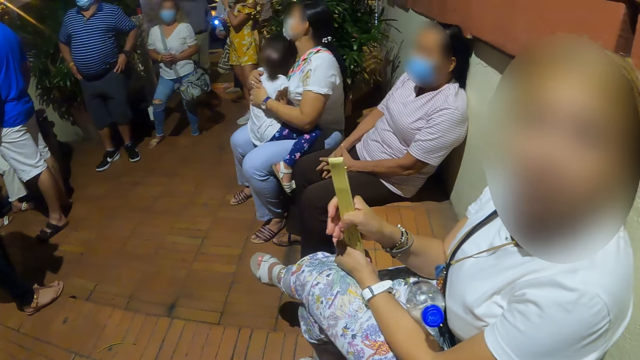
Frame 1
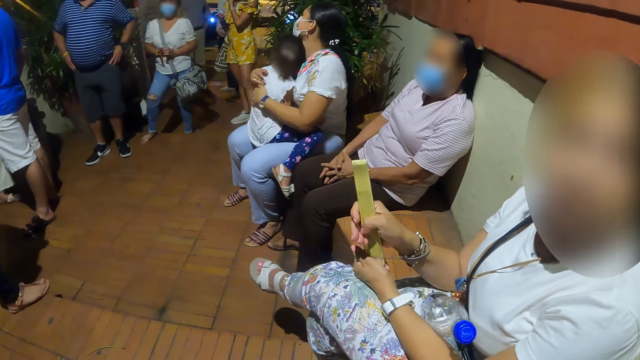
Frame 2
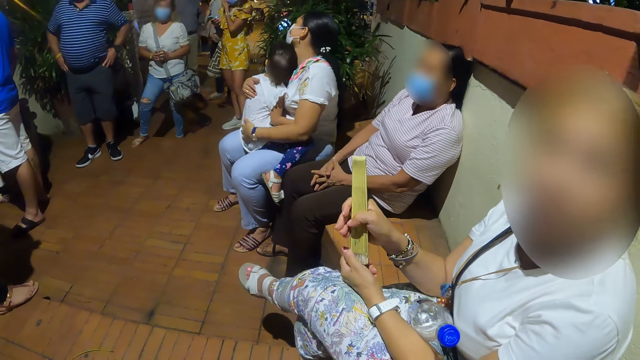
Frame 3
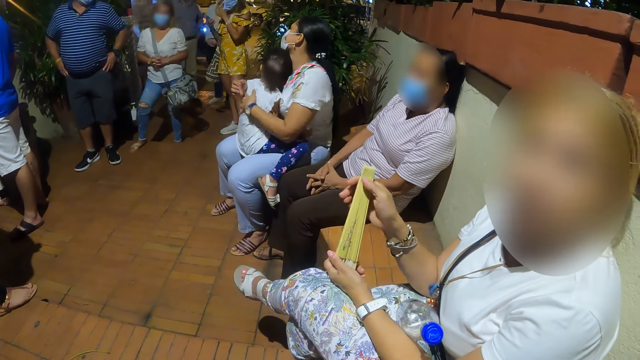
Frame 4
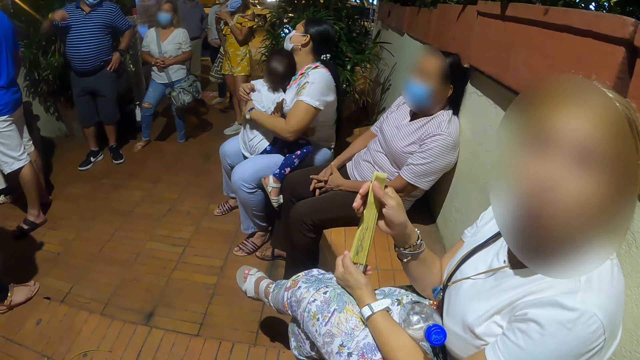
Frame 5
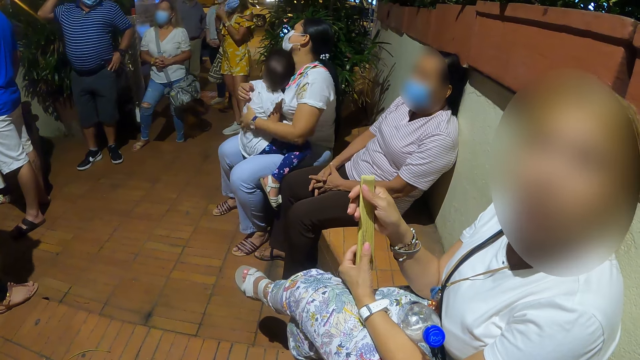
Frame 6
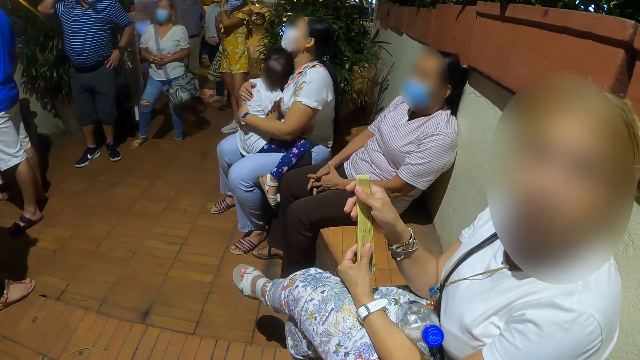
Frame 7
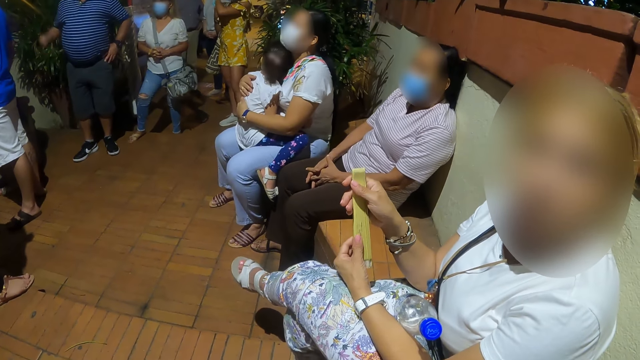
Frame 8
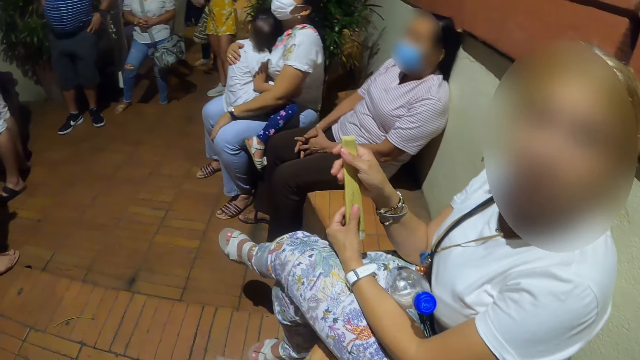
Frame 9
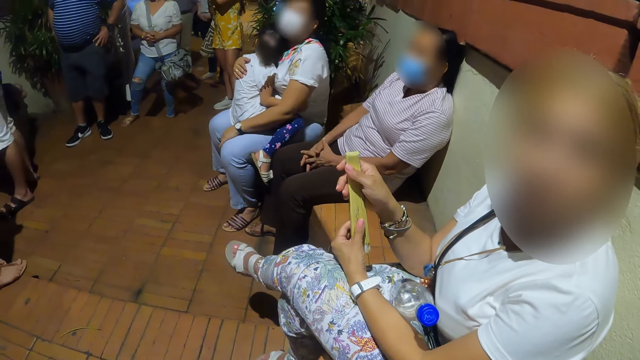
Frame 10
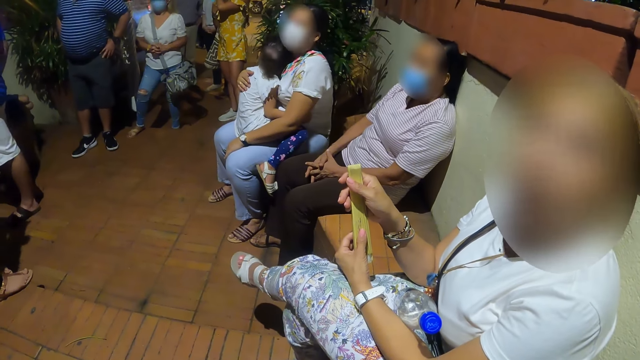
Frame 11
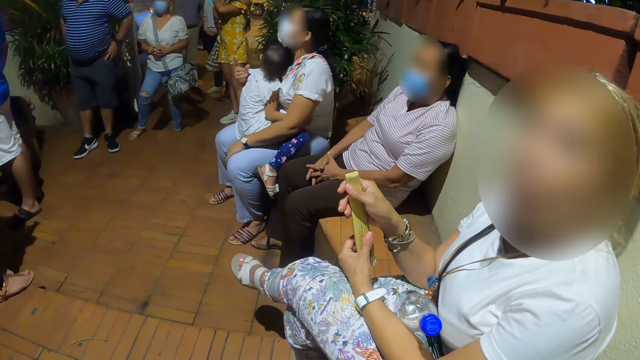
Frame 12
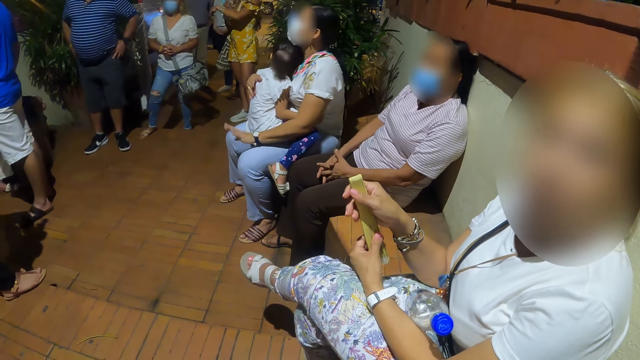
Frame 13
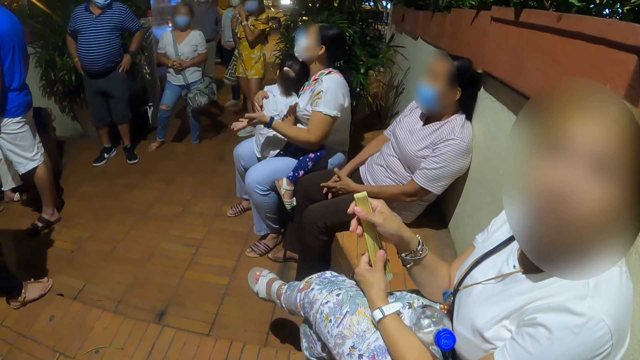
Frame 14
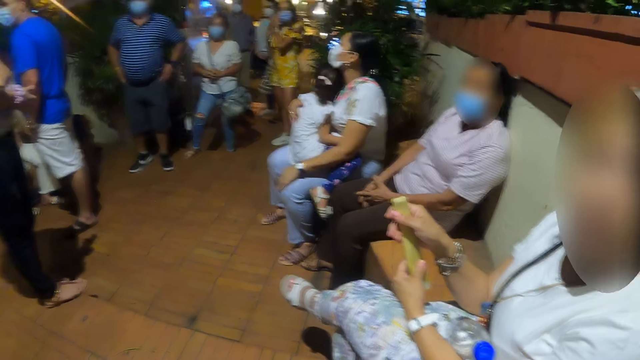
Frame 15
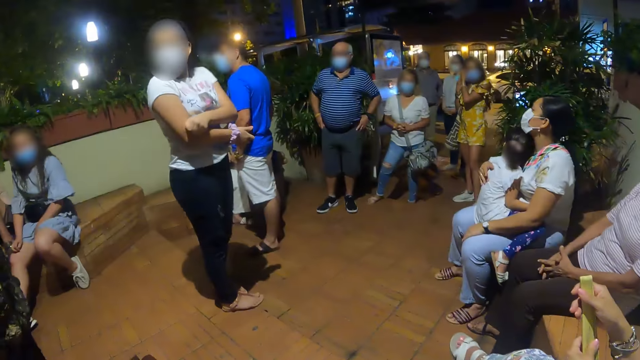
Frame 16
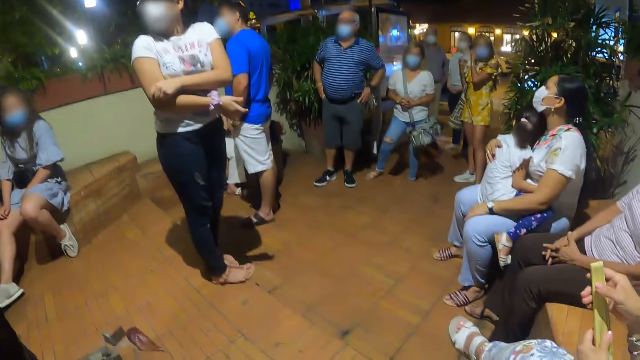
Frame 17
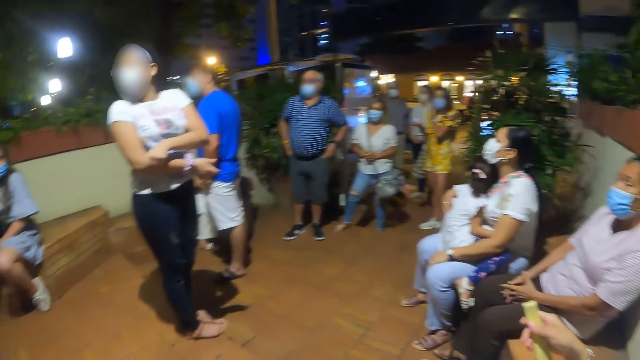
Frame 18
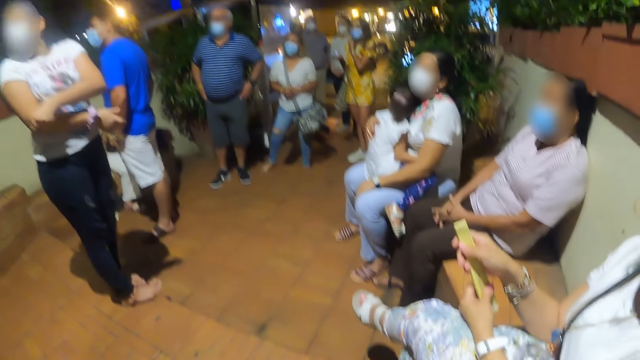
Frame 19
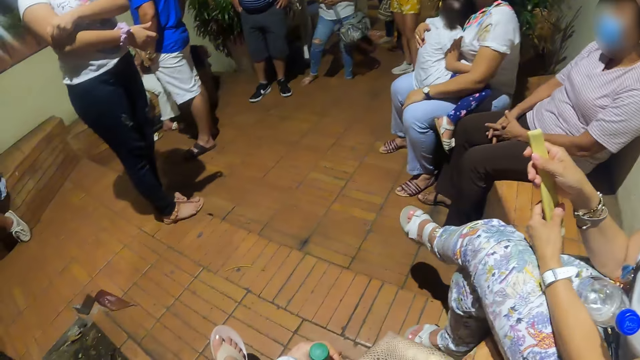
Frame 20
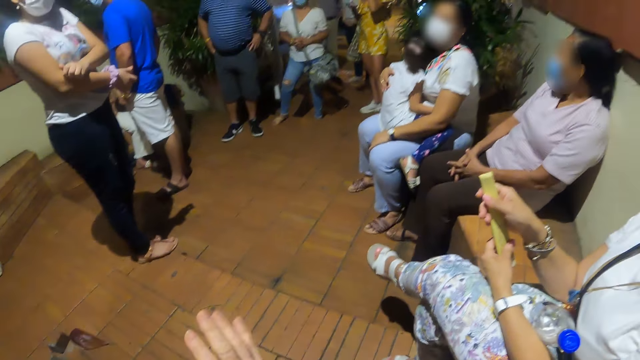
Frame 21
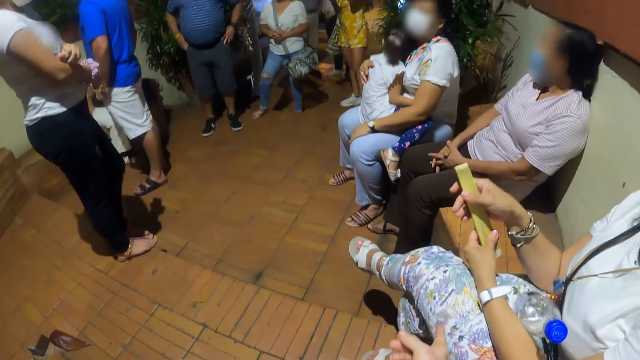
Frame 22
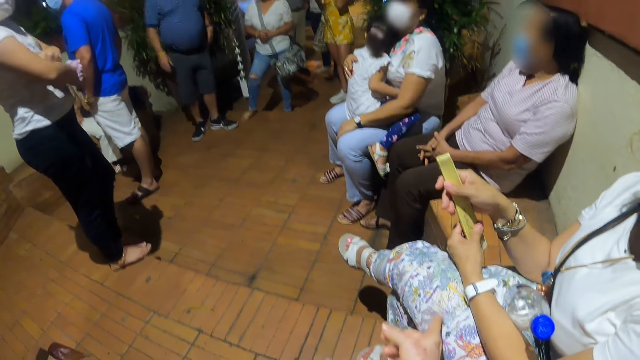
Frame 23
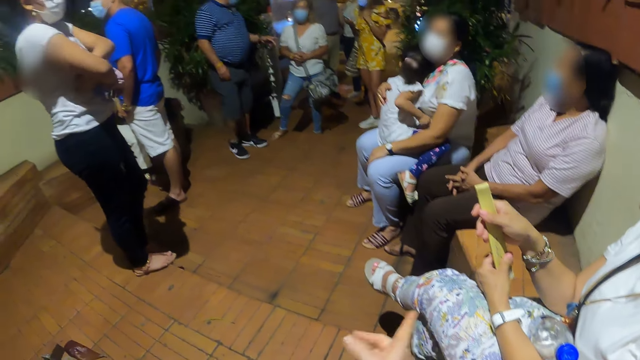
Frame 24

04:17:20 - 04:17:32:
The camera wearer looks around the room.

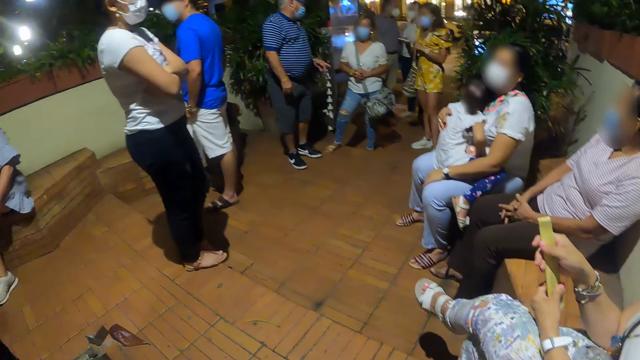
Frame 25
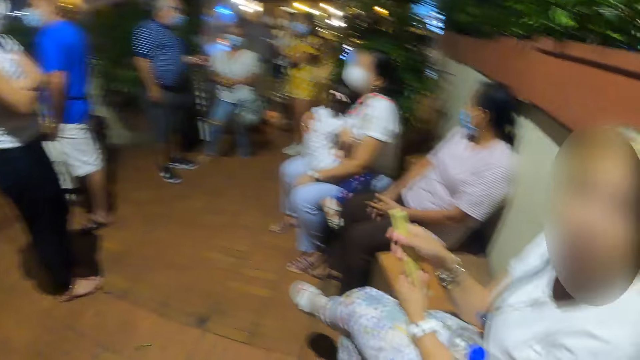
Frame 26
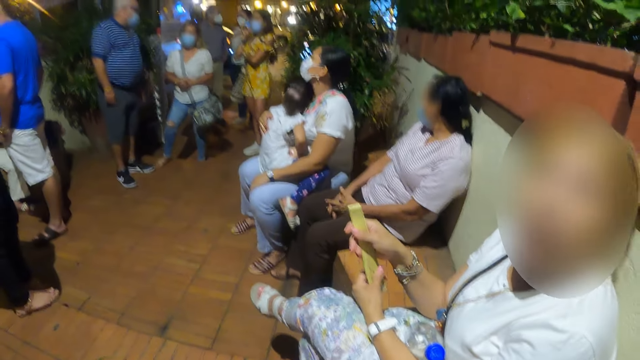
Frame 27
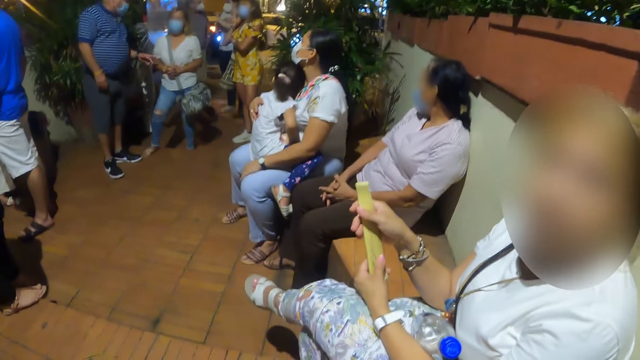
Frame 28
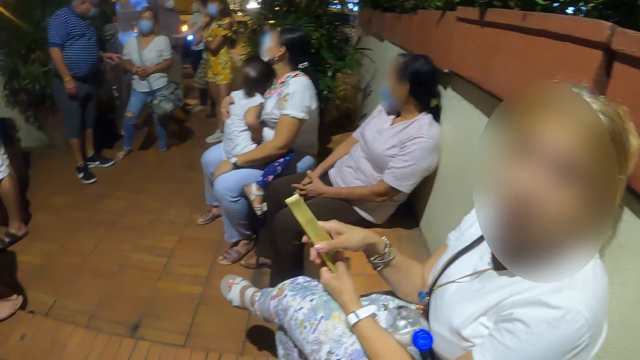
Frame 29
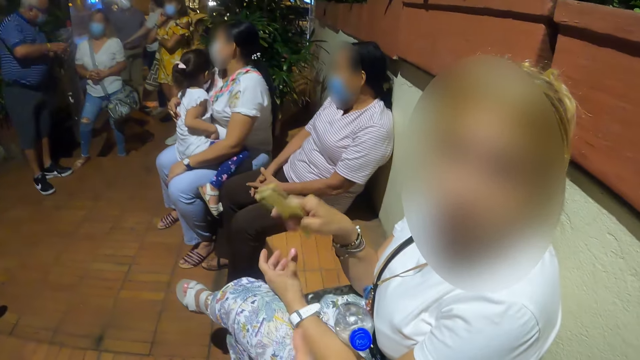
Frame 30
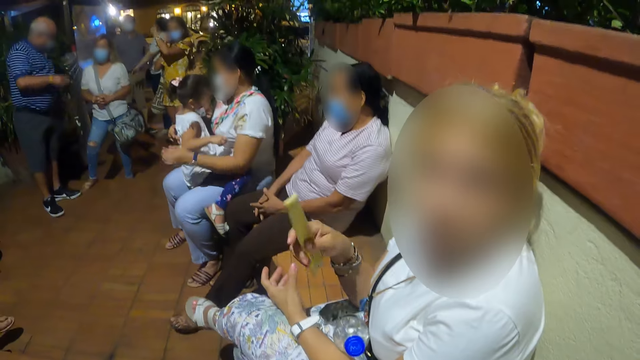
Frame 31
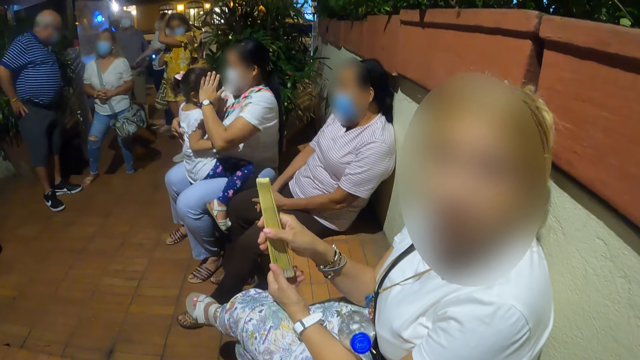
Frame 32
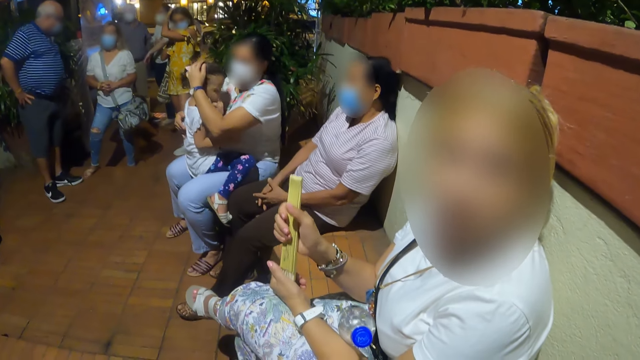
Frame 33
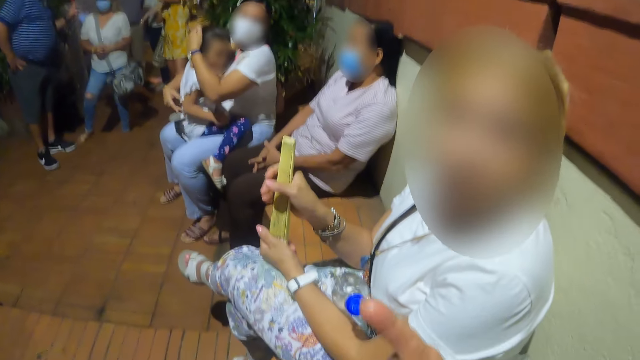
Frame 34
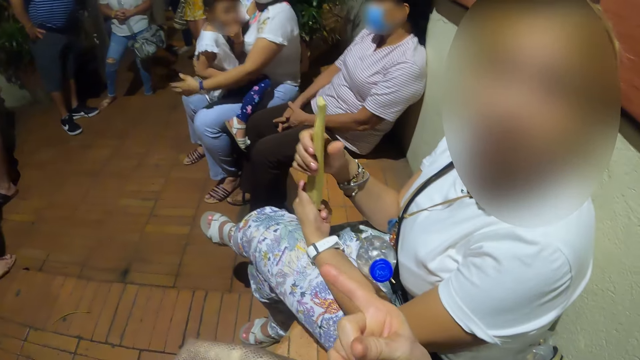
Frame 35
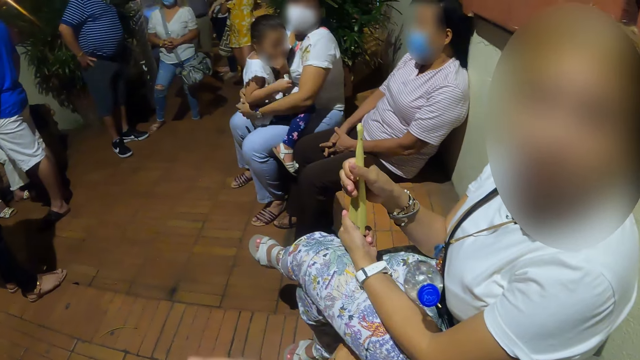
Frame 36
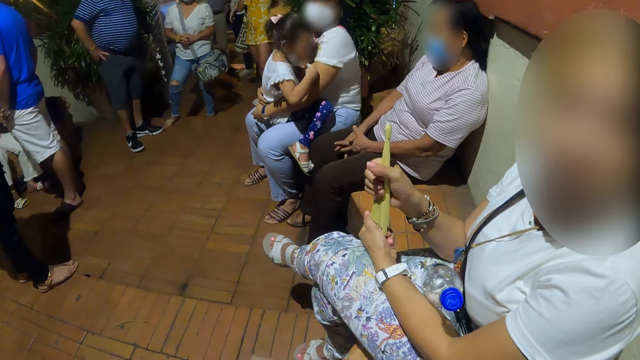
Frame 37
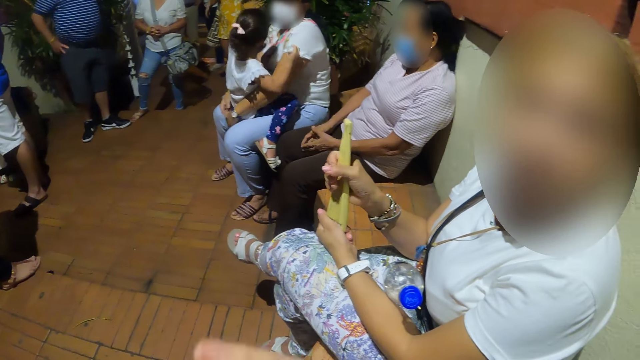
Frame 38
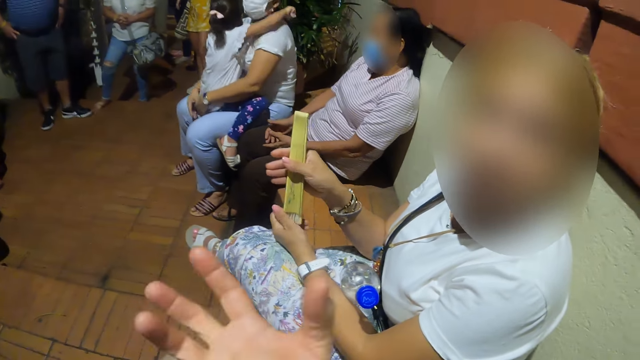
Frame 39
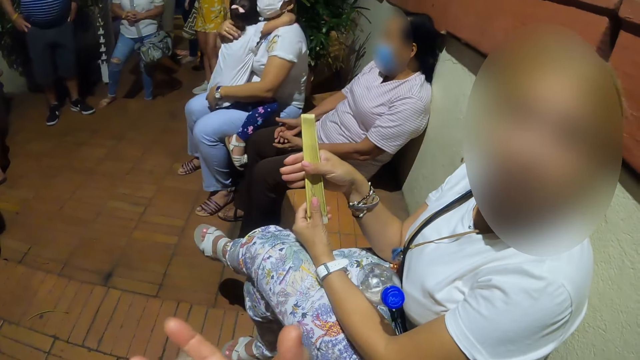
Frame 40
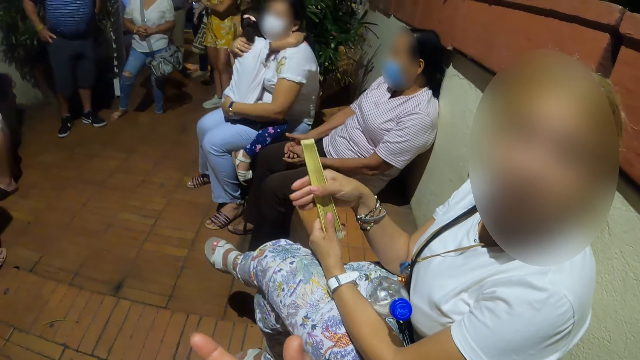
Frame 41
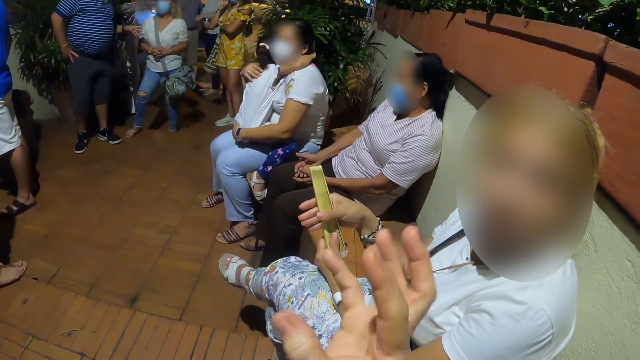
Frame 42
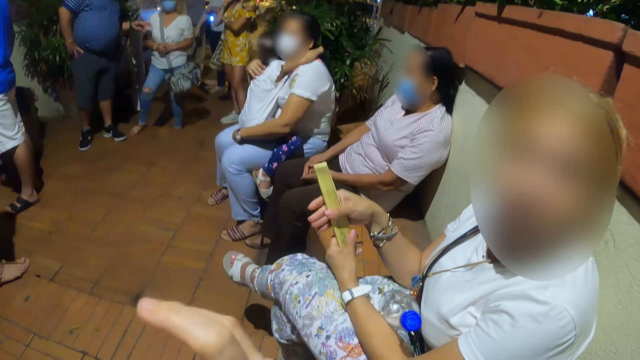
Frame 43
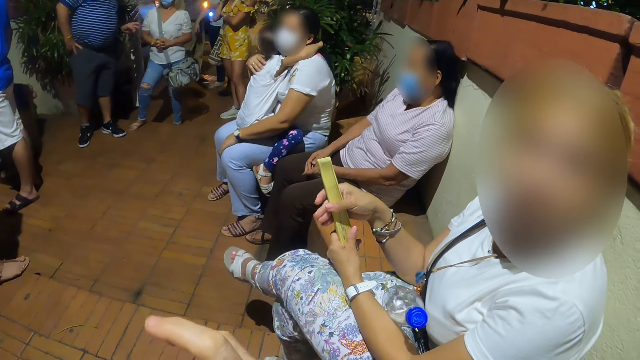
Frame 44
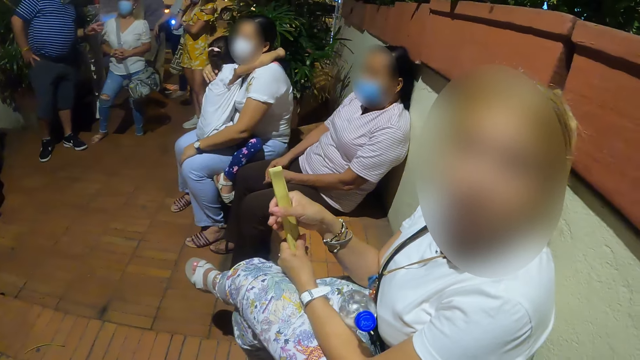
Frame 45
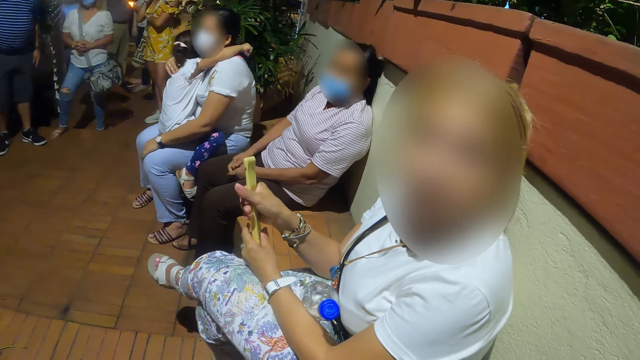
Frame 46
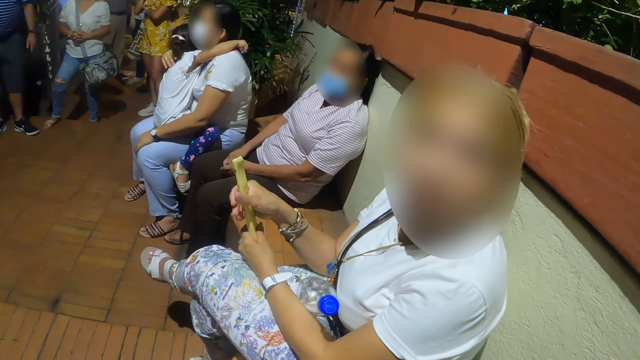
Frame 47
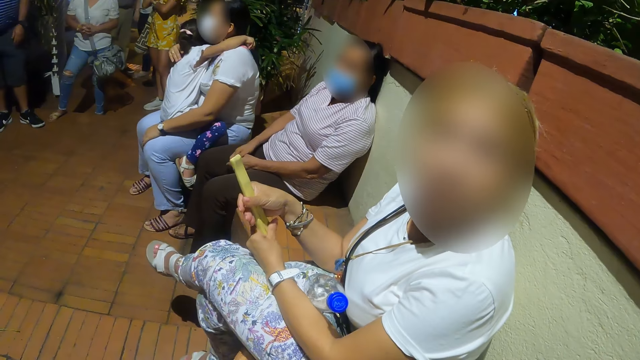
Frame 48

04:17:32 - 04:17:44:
The camera wearer talks to a man.
